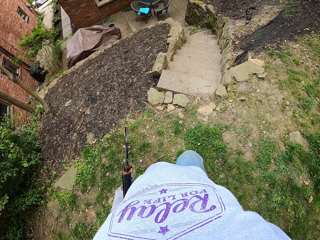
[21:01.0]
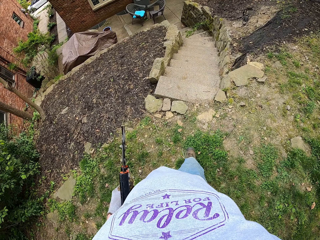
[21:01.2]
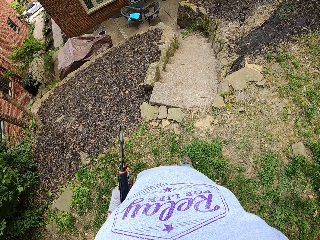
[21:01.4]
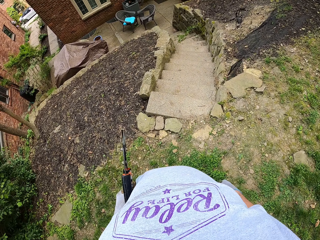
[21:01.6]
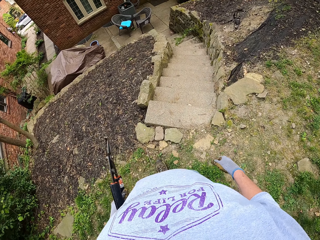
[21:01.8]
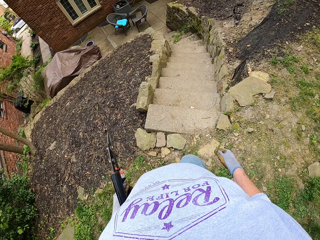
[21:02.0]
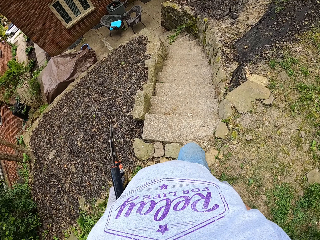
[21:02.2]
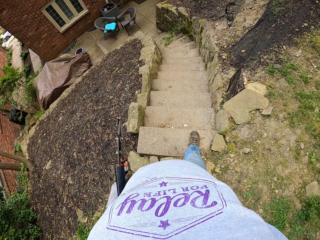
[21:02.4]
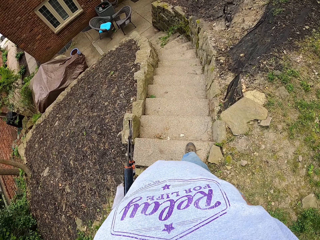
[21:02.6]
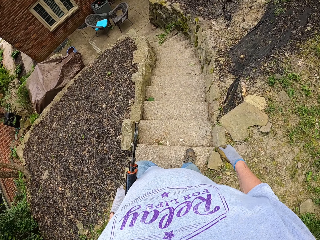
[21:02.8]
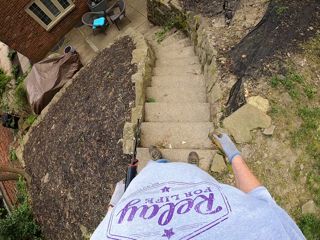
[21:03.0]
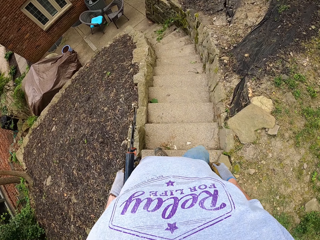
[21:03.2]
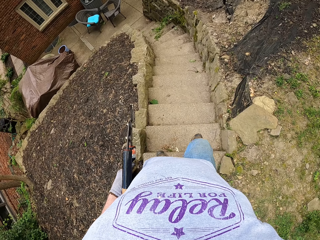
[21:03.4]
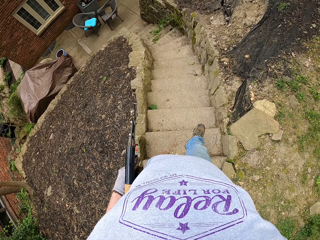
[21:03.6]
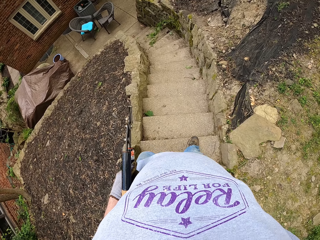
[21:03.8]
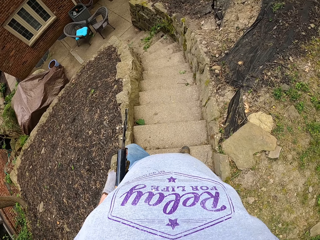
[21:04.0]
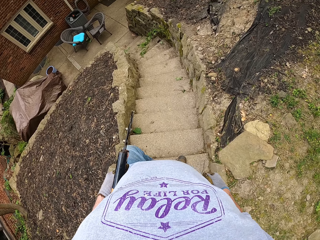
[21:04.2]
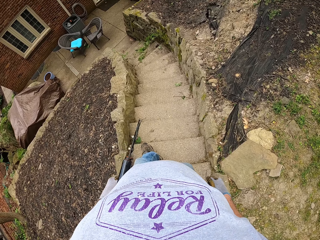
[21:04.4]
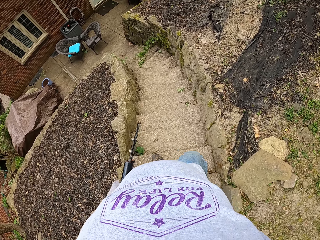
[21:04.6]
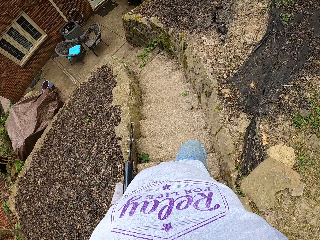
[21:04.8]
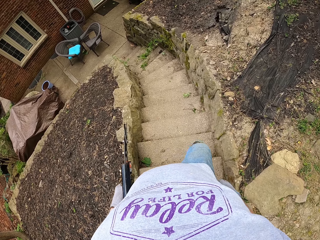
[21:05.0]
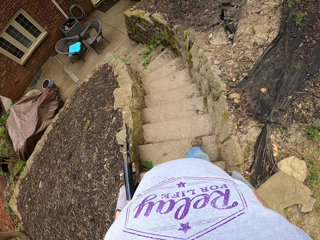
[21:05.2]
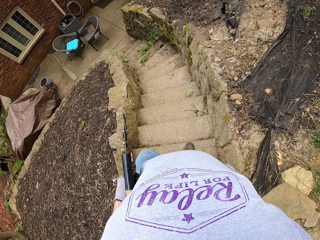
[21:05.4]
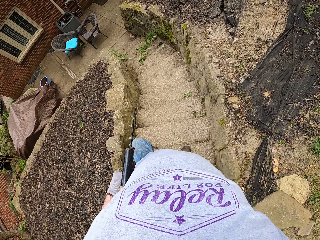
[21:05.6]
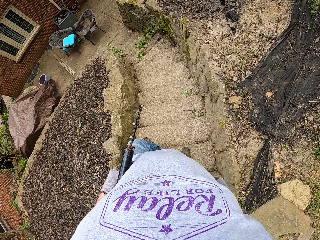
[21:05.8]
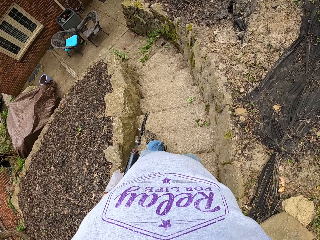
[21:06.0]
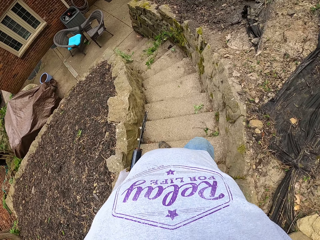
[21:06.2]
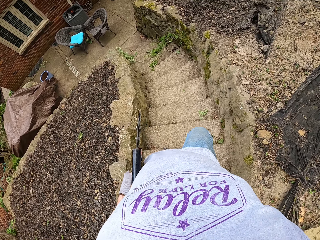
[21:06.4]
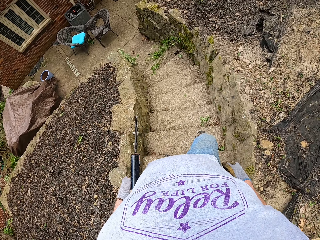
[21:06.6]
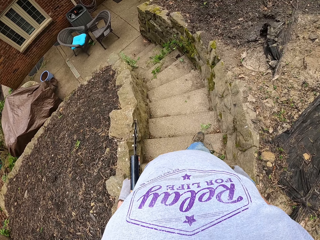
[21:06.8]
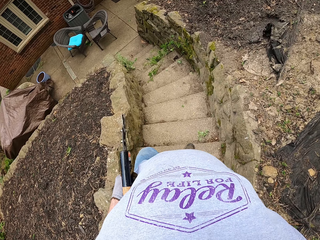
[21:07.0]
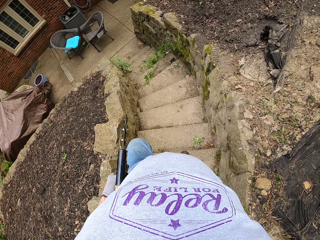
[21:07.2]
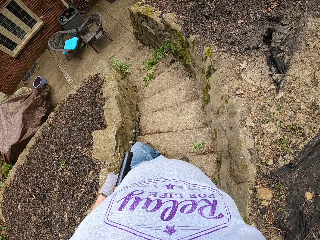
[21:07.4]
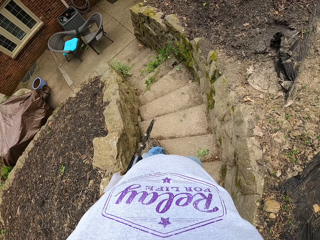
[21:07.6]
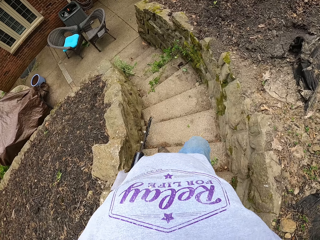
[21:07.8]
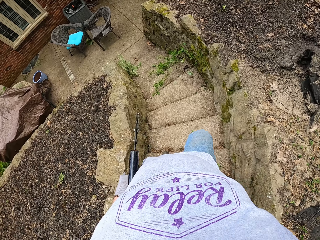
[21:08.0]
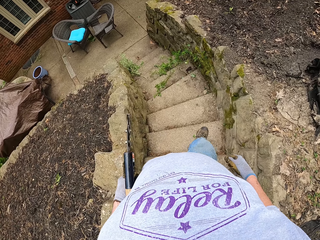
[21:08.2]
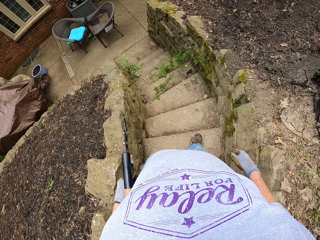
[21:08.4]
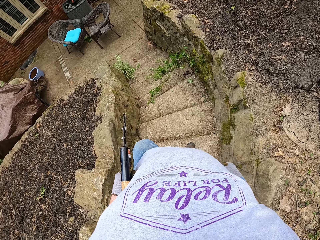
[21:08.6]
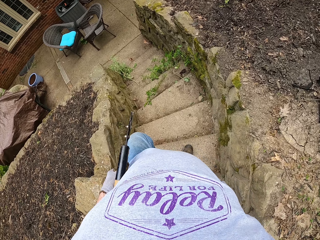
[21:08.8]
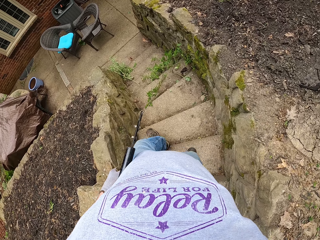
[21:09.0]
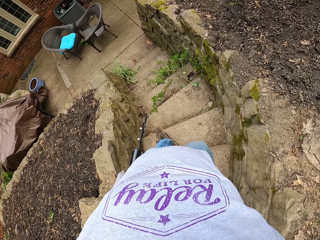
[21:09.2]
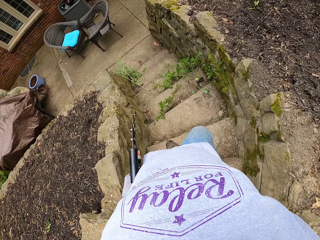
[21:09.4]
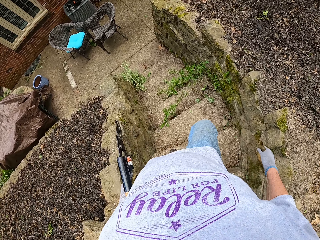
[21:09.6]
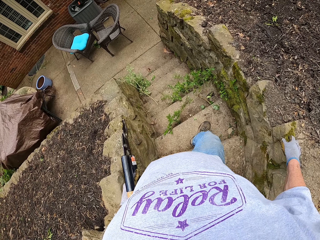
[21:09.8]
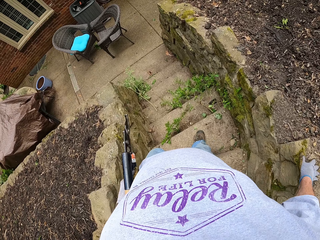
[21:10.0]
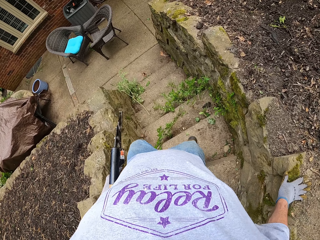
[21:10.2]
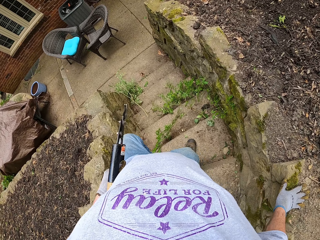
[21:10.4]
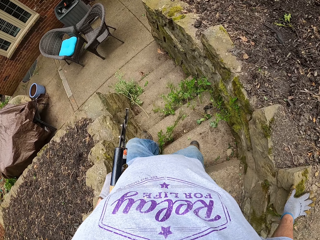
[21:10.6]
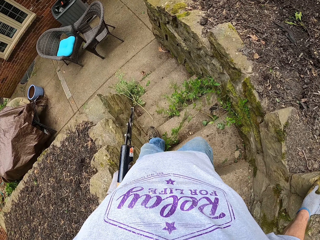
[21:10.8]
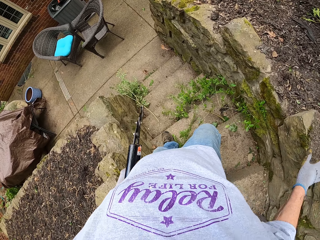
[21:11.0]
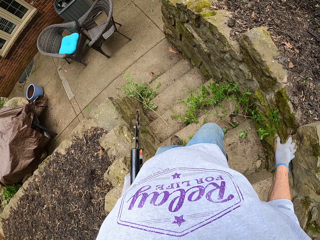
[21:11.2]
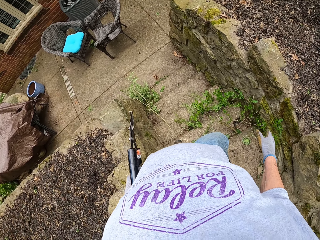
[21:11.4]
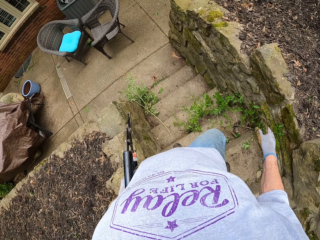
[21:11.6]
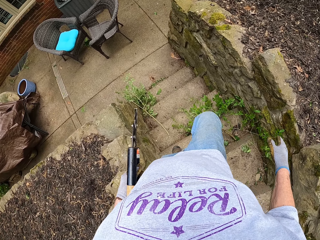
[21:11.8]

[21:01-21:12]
The camera wearer walks down the stairs again. They walk towards the house.

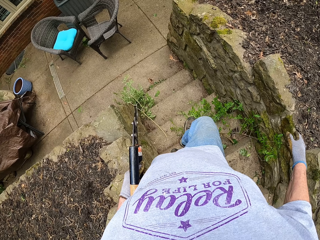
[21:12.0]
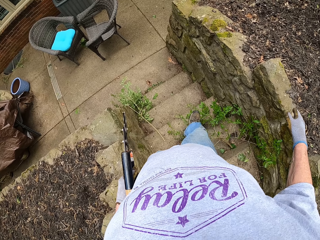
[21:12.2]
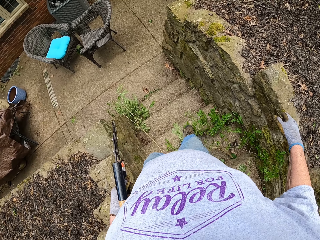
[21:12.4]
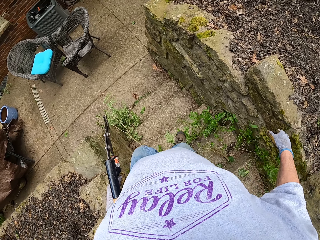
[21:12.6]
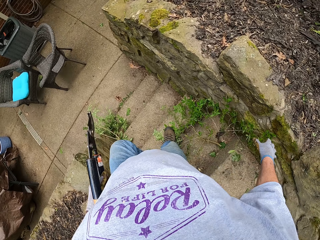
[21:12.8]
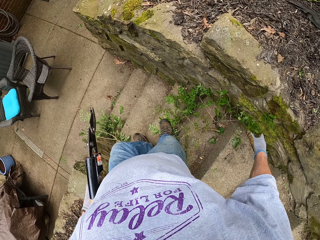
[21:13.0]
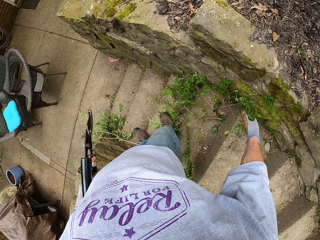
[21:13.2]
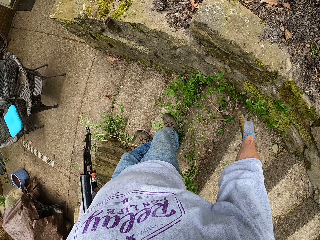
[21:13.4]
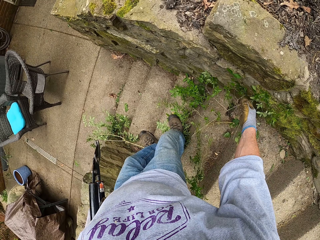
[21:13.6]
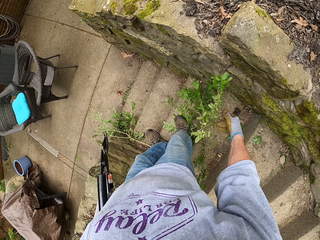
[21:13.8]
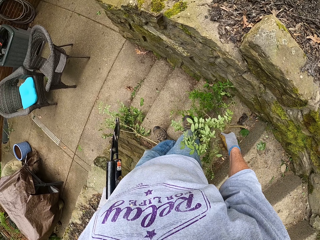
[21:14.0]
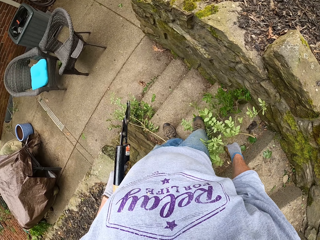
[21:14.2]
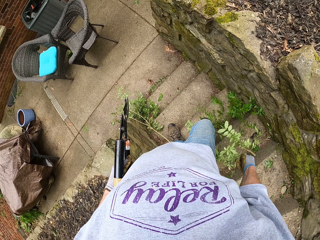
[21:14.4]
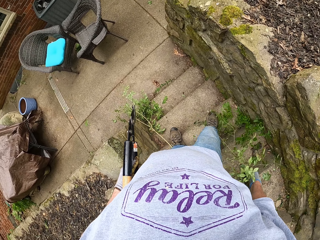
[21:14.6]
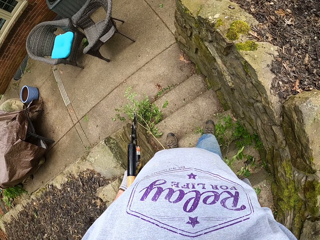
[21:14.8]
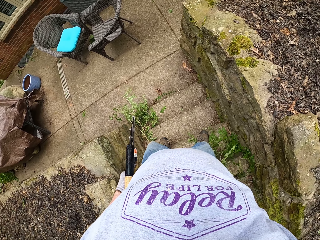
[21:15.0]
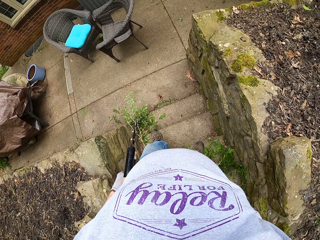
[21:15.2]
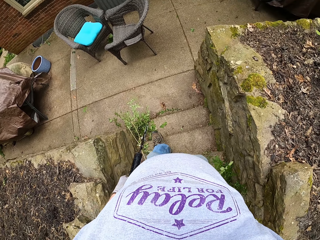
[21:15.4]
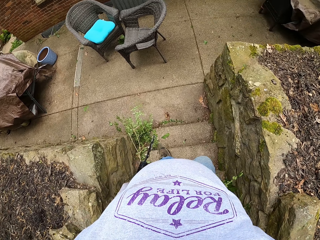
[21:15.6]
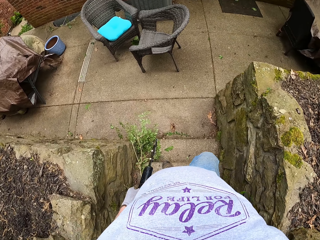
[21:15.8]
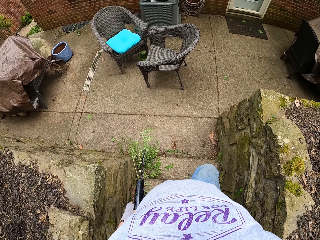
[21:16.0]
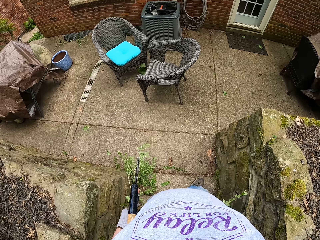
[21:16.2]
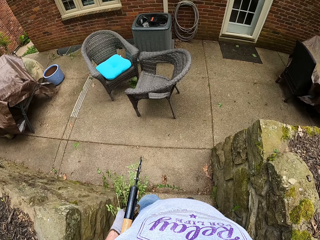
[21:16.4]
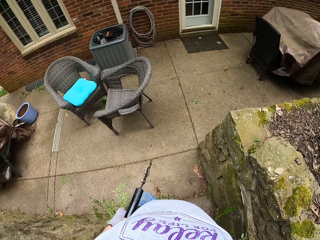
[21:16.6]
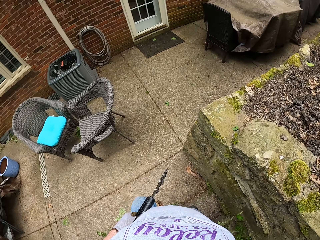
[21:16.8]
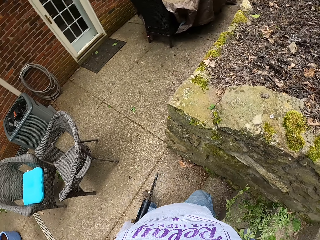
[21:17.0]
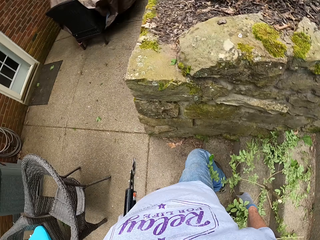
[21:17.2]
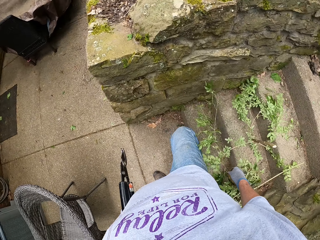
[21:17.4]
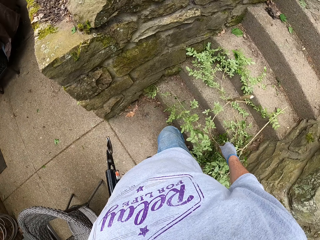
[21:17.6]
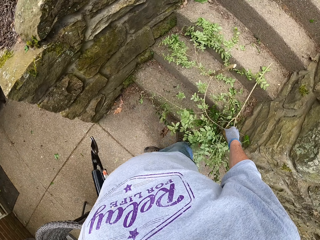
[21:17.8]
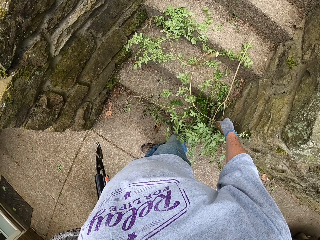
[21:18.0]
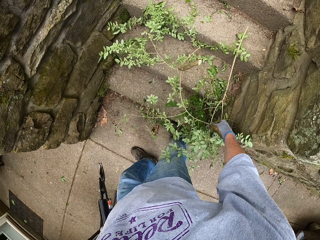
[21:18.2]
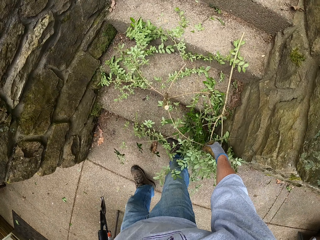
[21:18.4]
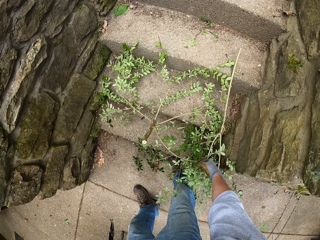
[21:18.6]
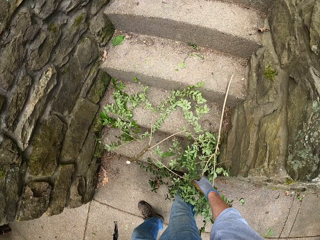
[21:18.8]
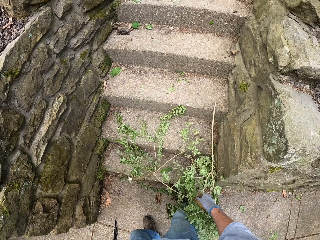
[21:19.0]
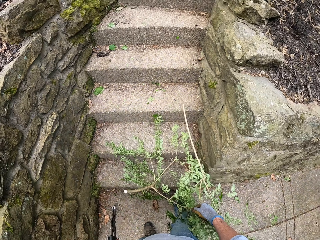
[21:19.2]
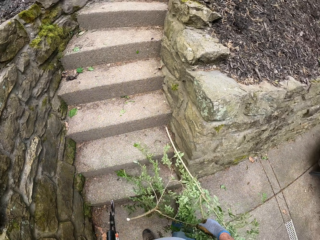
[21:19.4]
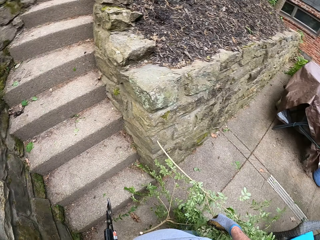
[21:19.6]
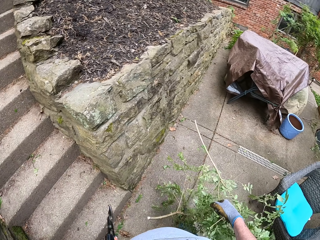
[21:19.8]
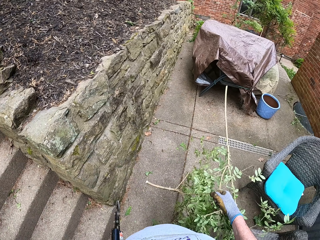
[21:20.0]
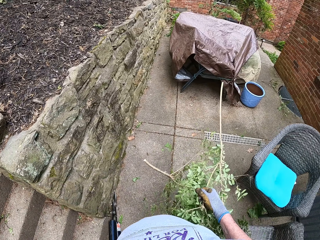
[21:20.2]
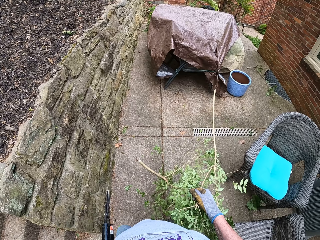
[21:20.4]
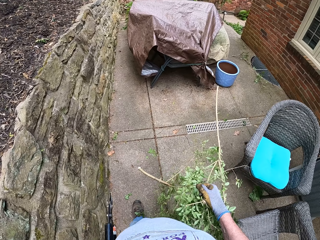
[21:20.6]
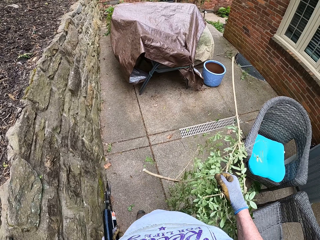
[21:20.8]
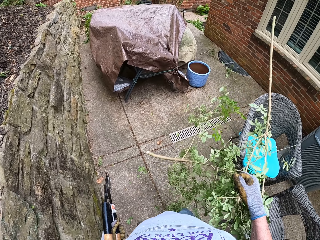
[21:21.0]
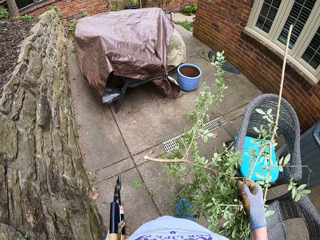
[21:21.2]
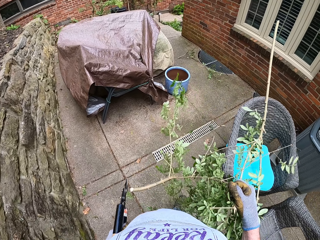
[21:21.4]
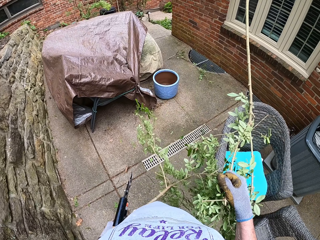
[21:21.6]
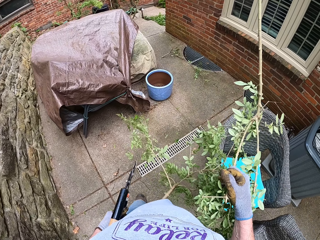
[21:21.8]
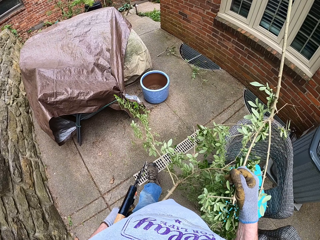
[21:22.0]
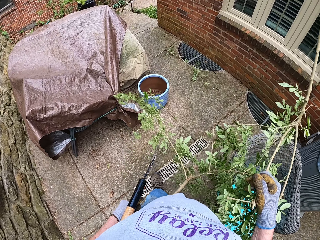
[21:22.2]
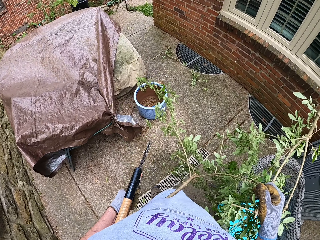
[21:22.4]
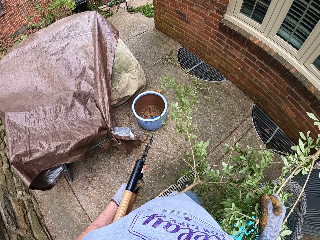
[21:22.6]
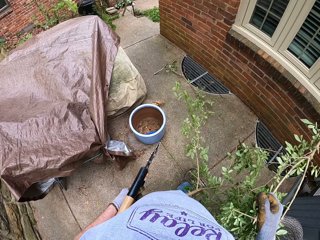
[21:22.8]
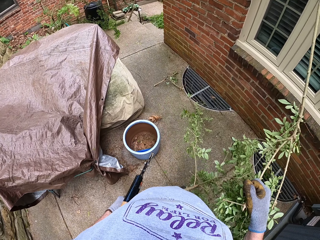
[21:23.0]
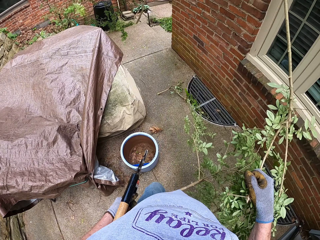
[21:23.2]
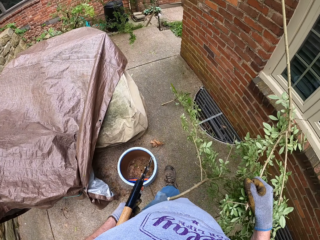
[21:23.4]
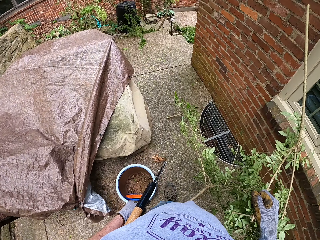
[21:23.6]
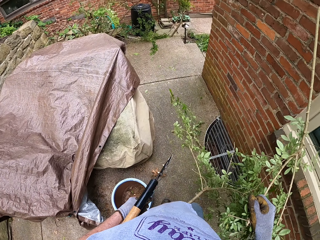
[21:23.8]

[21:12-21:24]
The camera wearer removes a weed from the staircase wall. They turn around. They pick the tree branches from the stairs. They walk in the compound.
